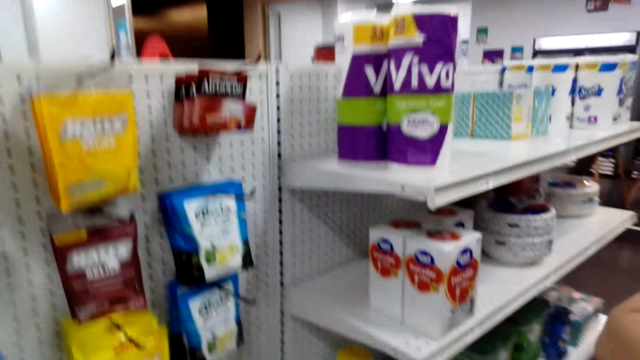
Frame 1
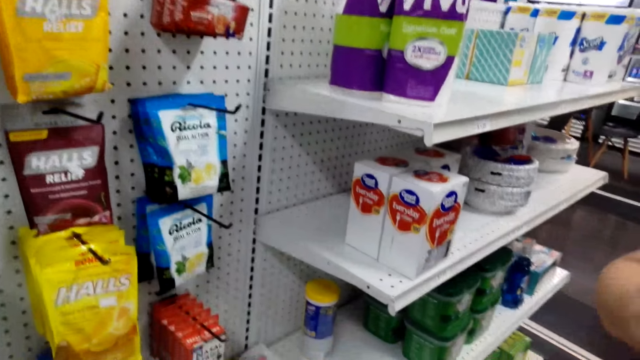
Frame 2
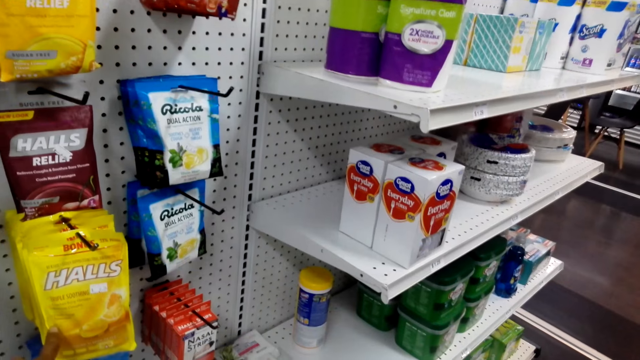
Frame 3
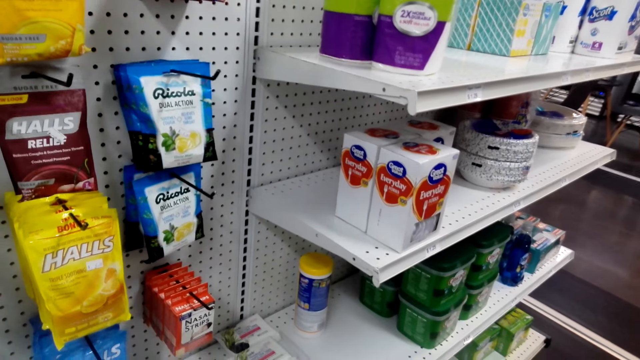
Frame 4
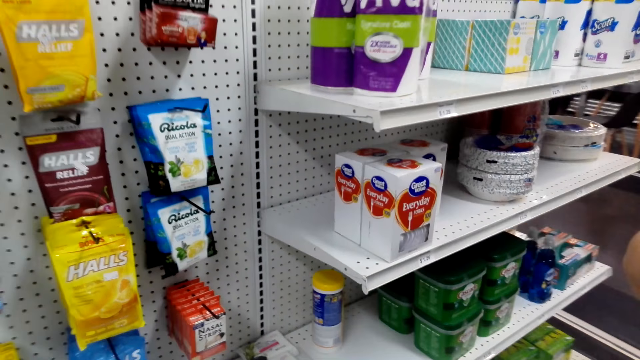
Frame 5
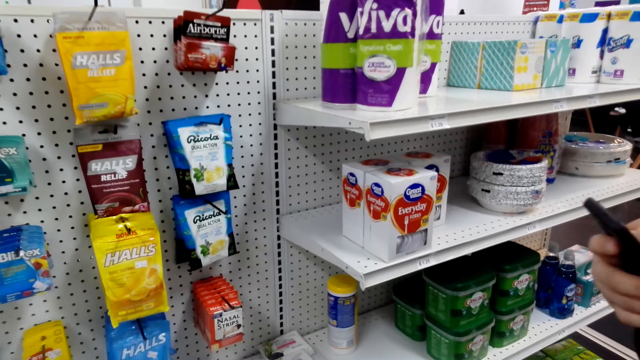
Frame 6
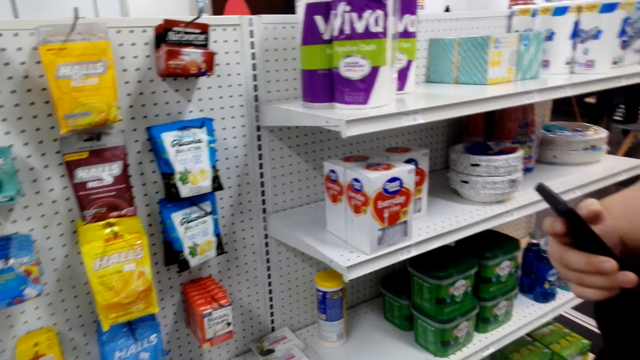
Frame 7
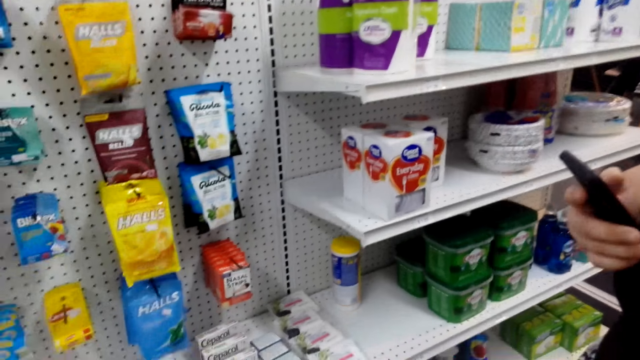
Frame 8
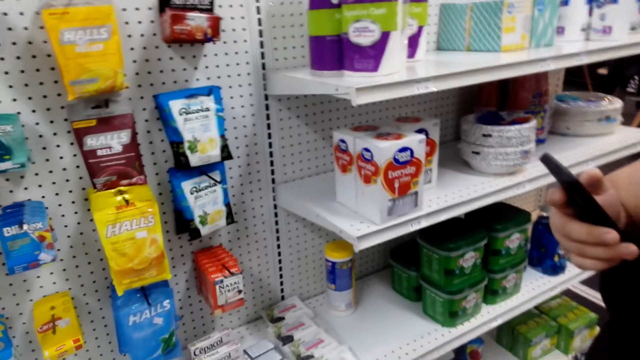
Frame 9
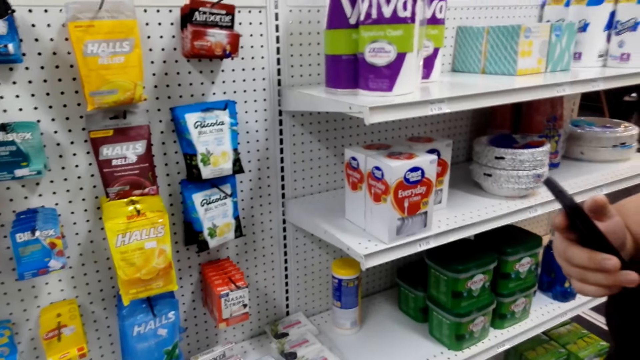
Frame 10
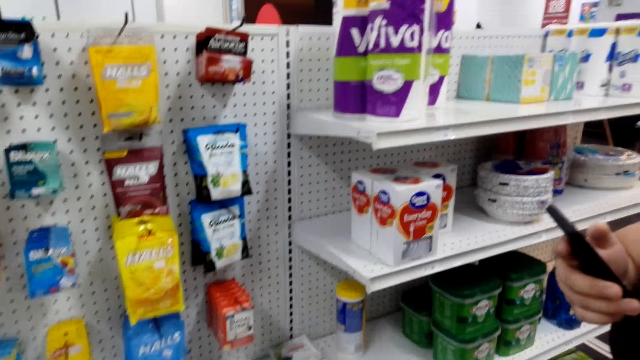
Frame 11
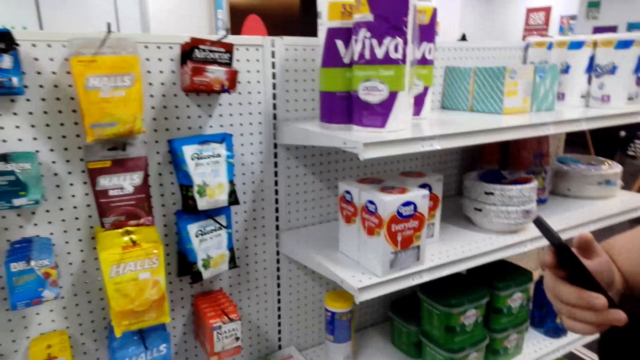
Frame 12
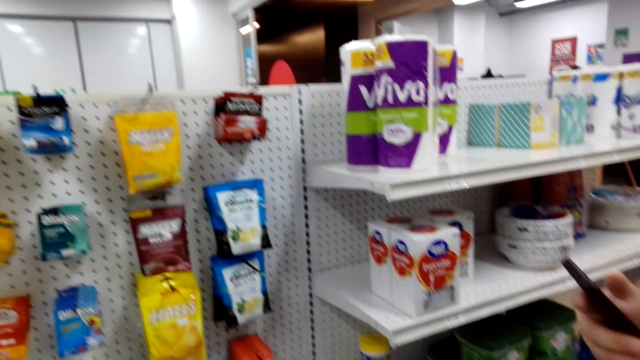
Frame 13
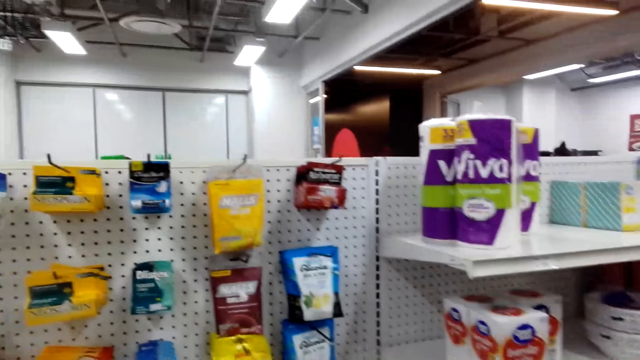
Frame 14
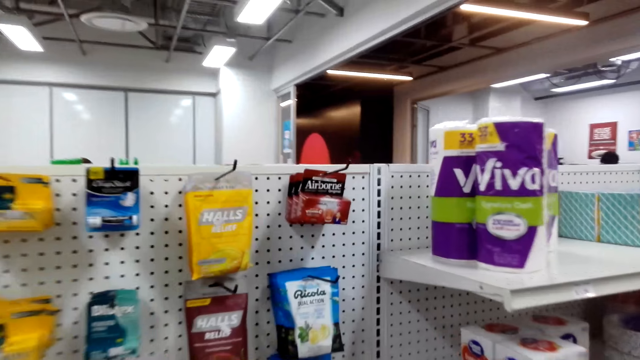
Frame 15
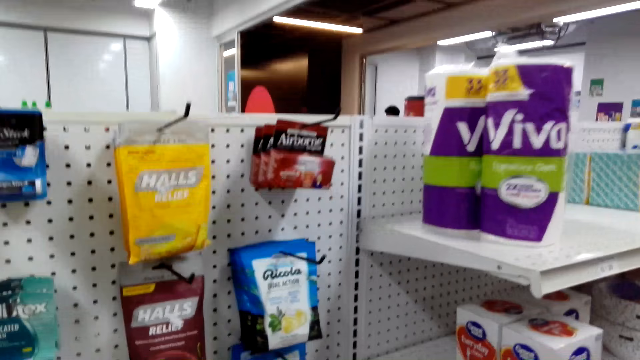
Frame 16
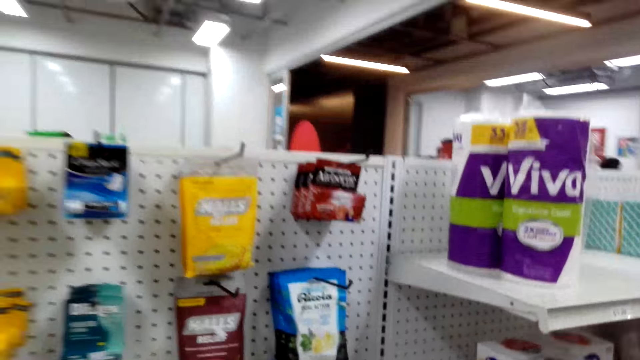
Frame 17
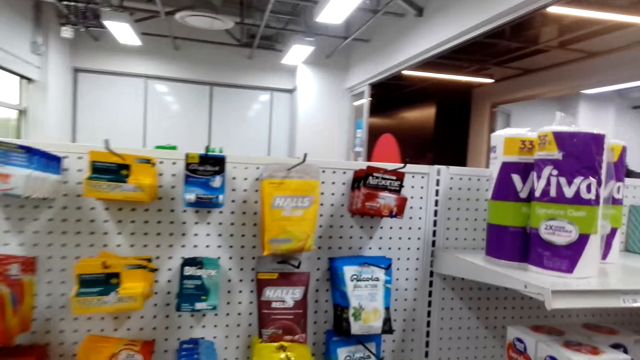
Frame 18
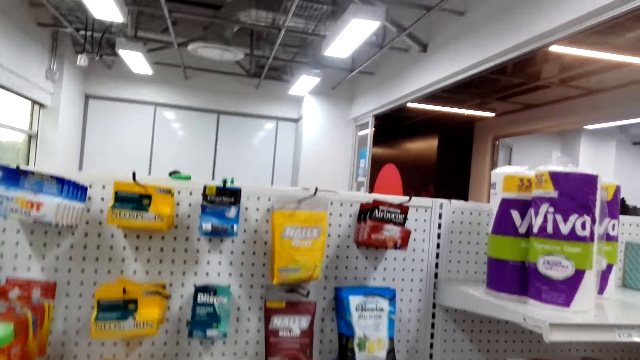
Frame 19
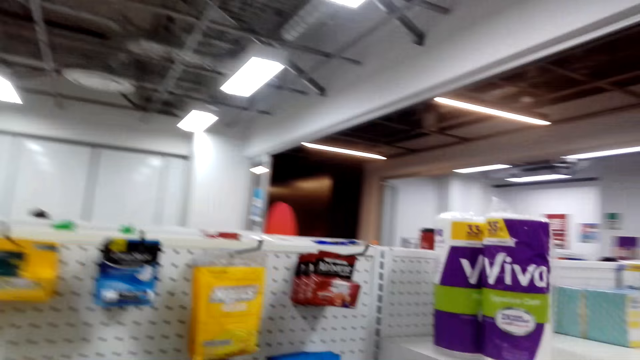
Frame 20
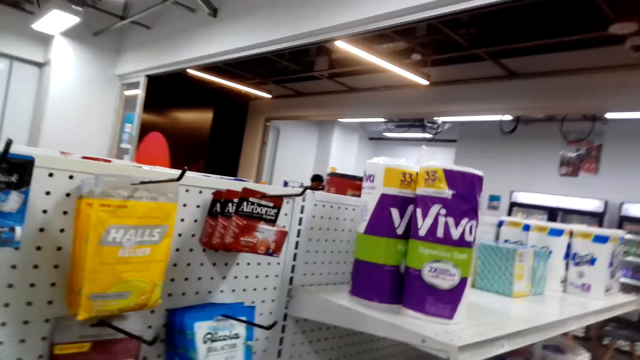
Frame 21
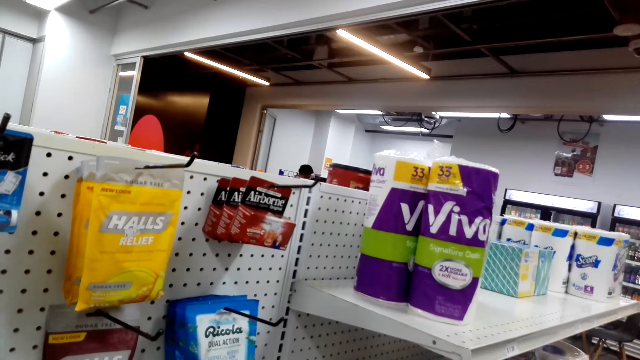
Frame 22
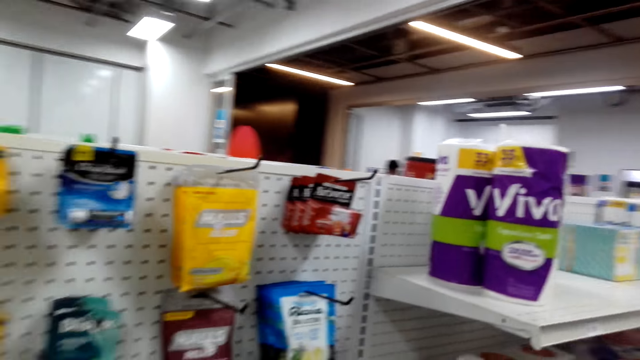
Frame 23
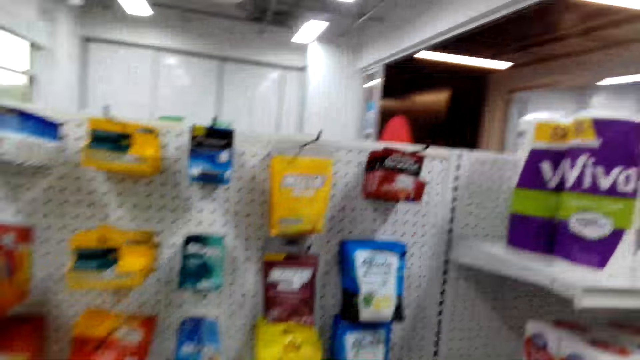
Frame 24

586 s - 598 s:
The woman operates a phone. The camera wearer looks around.

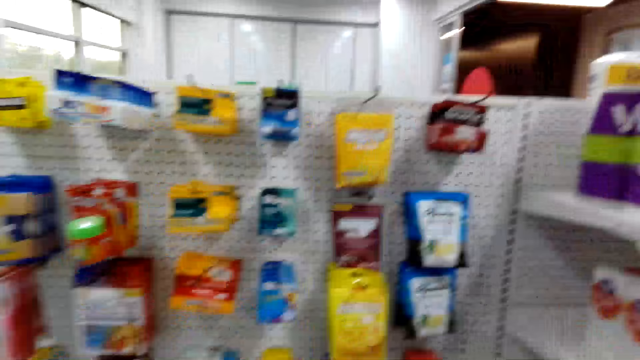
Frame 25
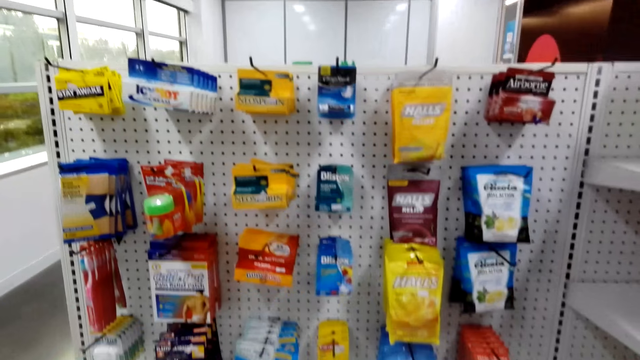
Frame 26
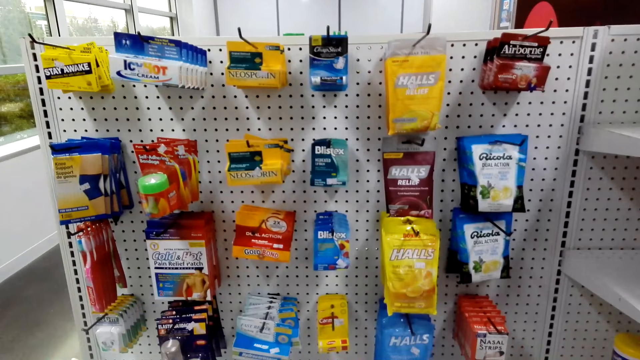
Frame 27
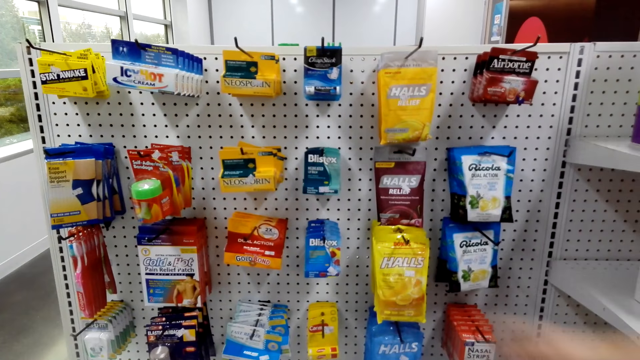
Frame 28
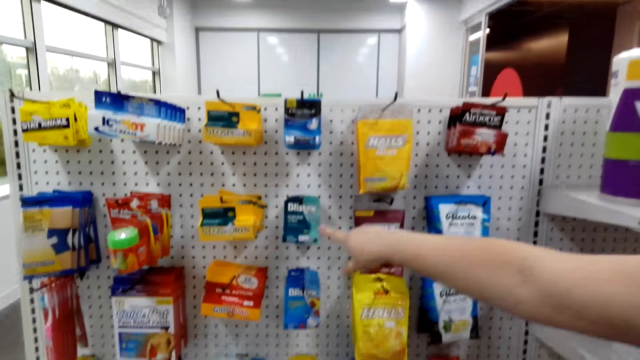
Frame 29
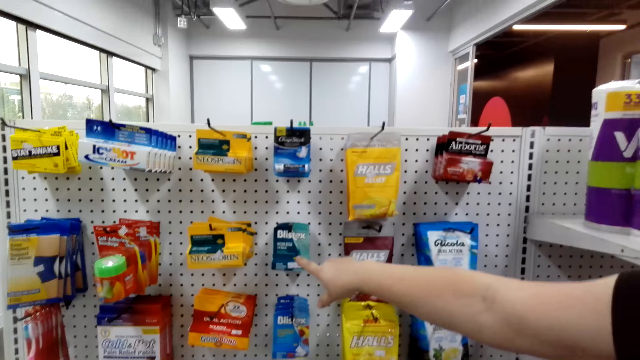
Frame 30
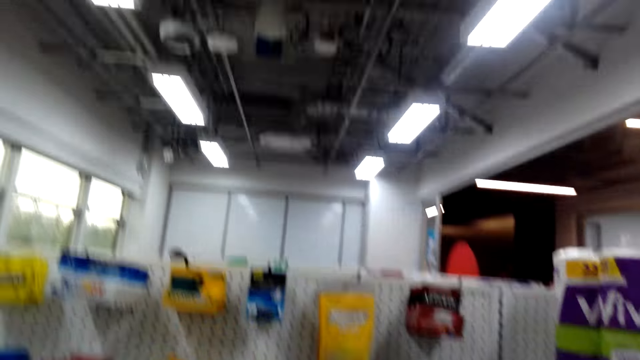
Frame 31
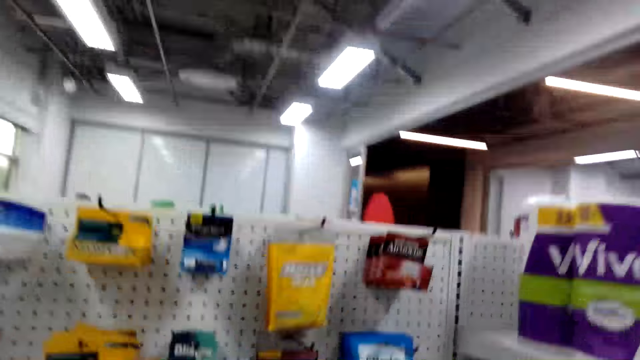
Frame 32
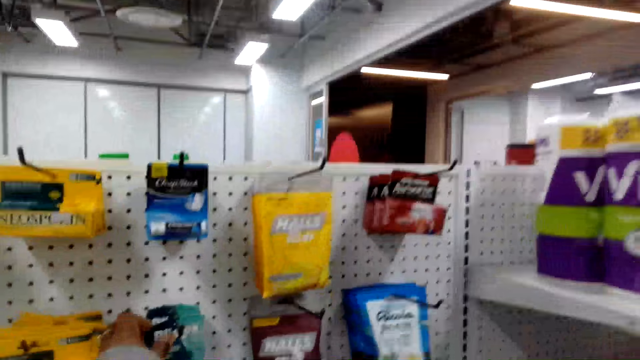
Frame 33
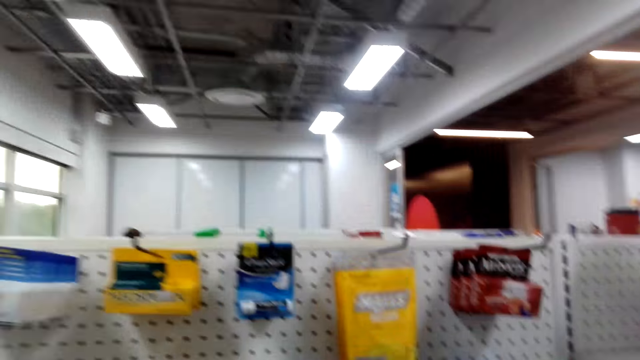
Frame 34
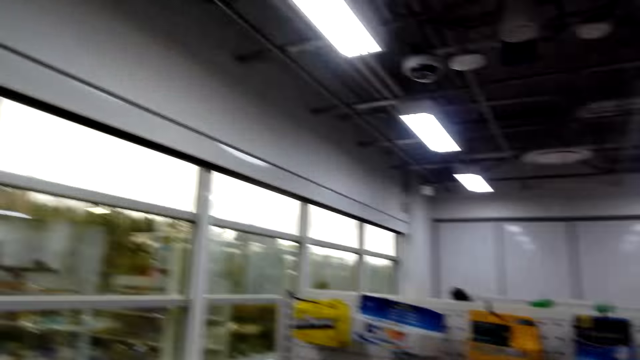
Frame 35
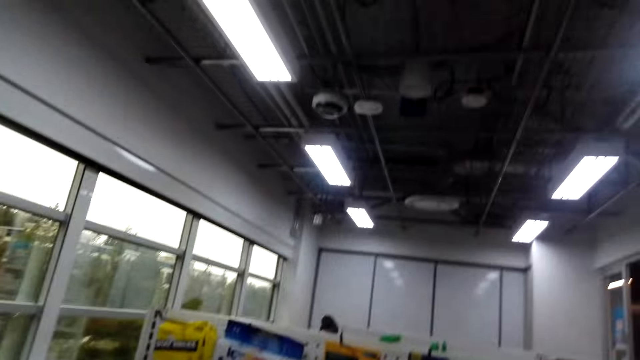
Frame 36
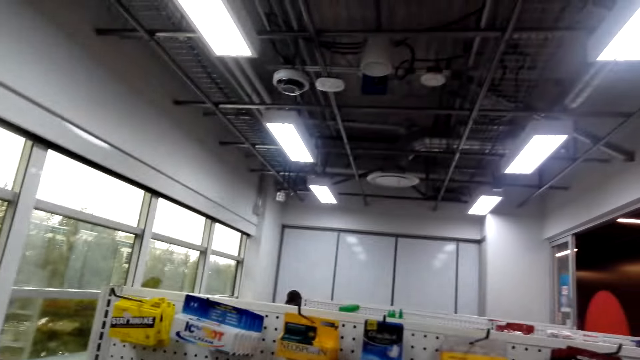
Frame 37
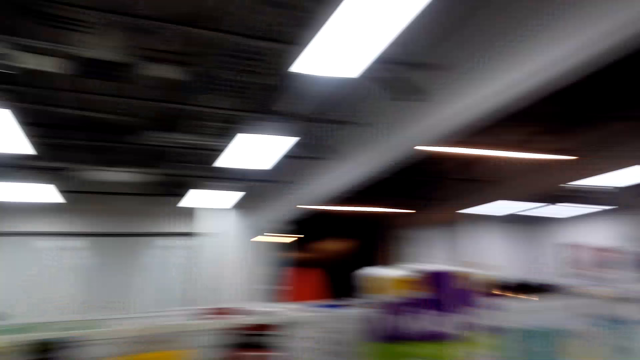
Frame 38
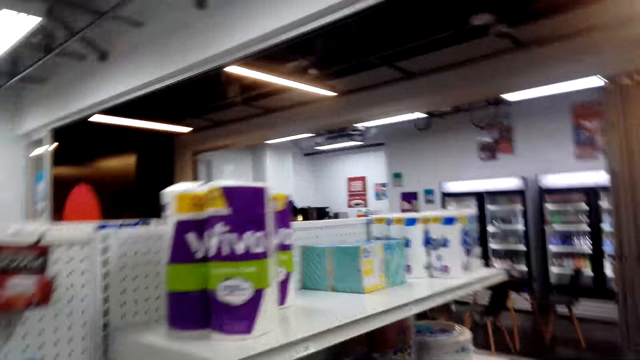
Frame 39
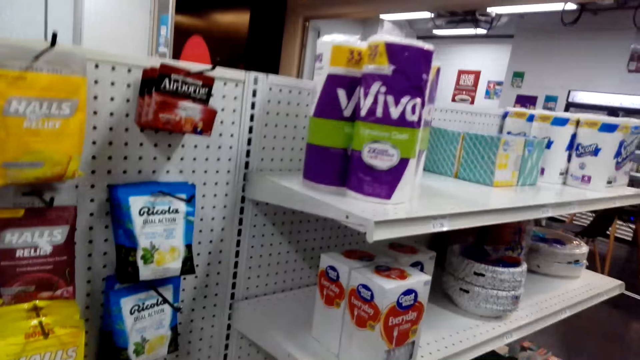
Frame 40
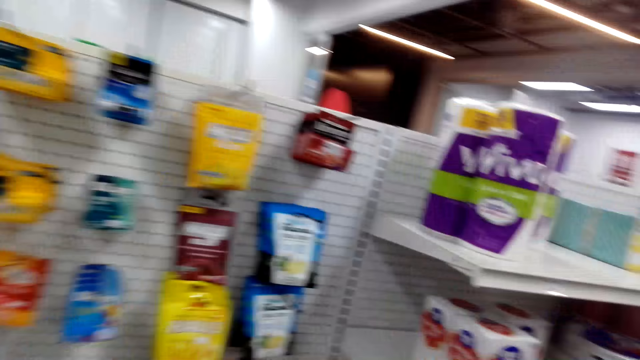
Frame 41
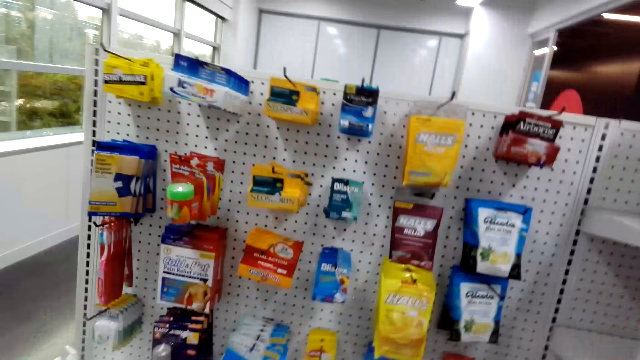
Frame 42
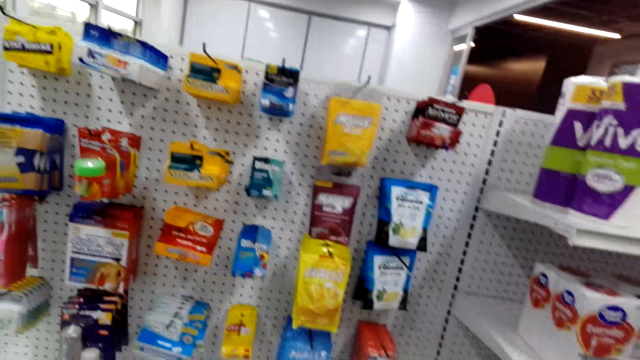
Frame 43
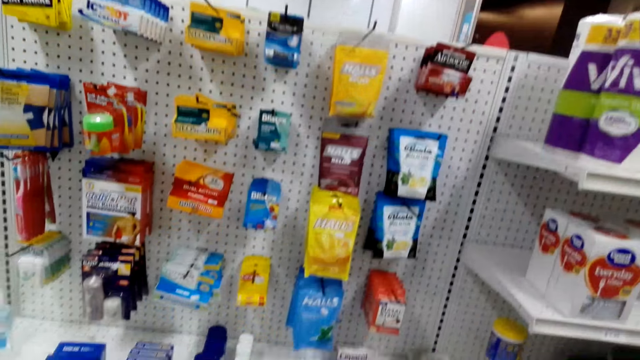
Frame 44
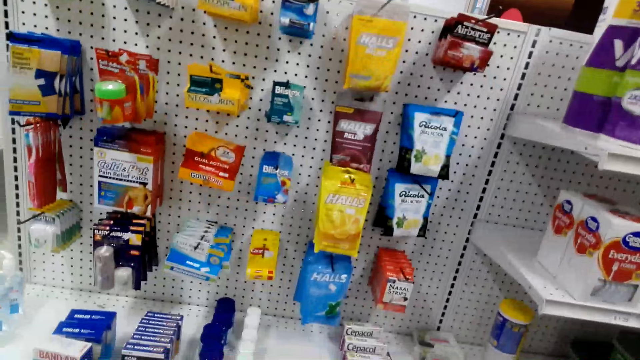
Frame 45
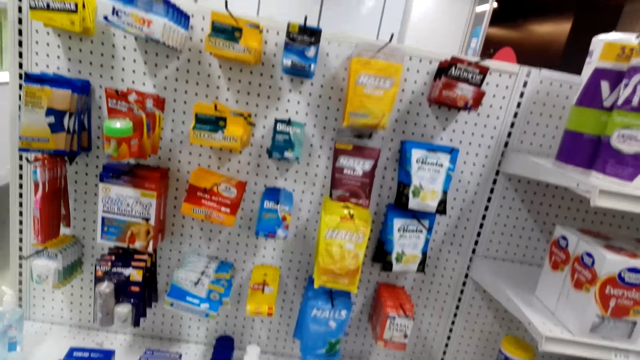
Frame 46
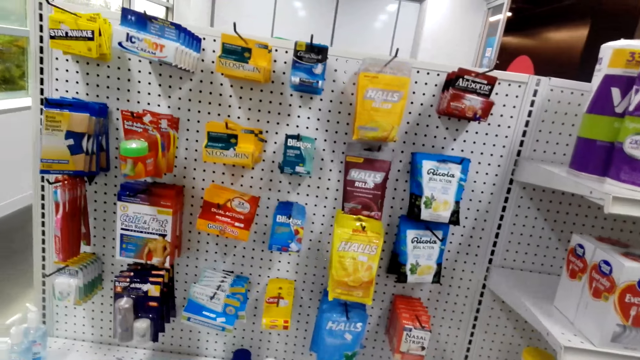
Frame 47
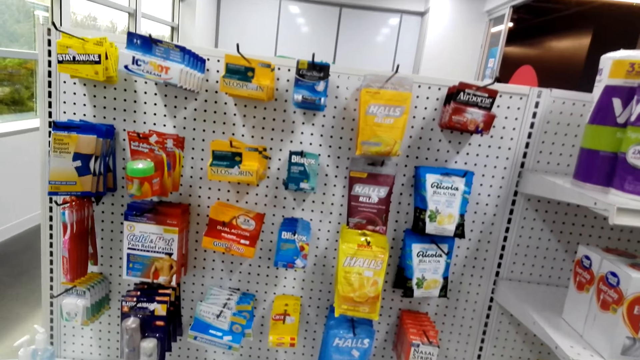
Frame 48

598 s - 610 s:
The woman points at something. The camera wearer looks around. The woman touches the Blistex on the hanger. The camera wearer looks around and removes the Blistex from the hanger.
